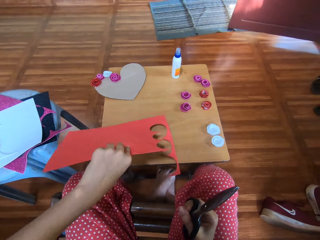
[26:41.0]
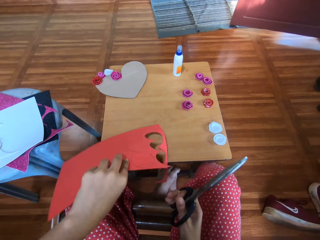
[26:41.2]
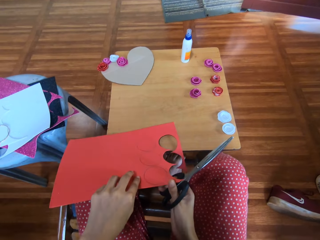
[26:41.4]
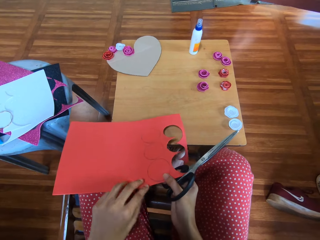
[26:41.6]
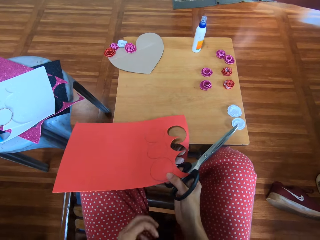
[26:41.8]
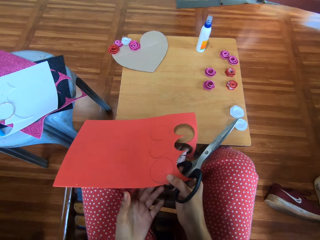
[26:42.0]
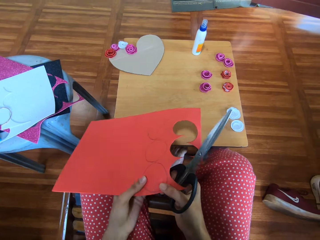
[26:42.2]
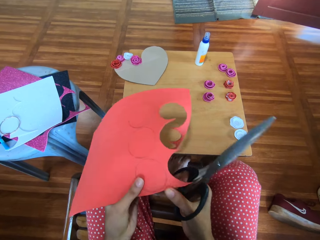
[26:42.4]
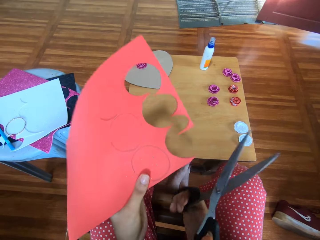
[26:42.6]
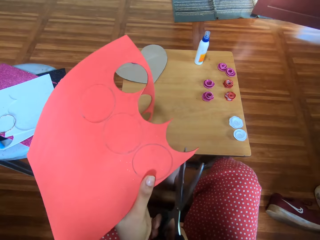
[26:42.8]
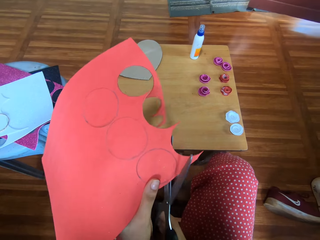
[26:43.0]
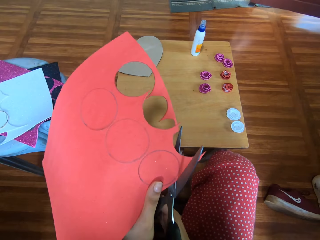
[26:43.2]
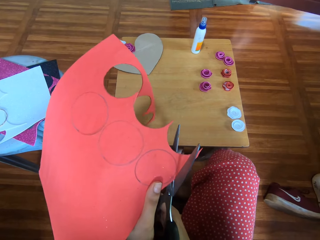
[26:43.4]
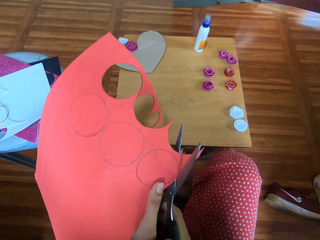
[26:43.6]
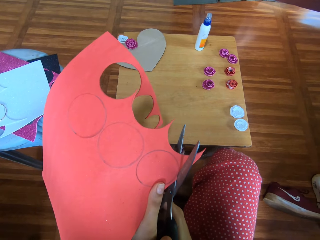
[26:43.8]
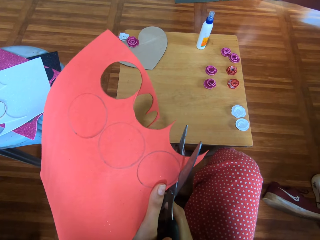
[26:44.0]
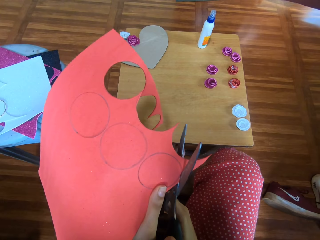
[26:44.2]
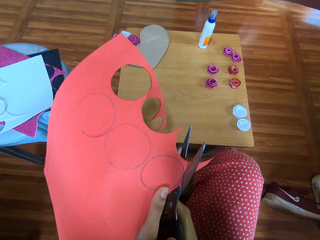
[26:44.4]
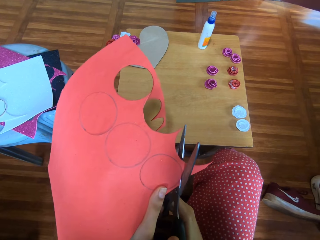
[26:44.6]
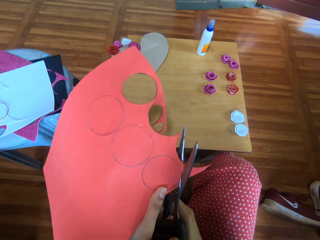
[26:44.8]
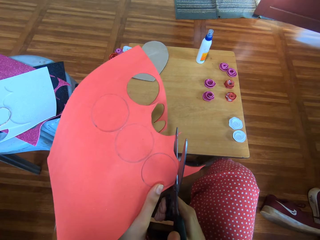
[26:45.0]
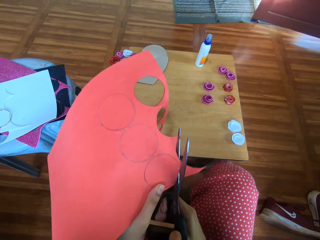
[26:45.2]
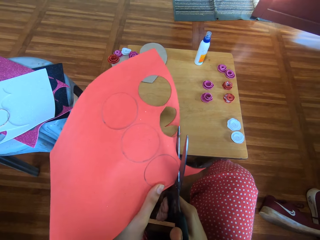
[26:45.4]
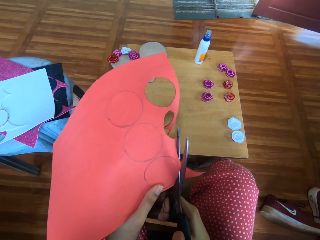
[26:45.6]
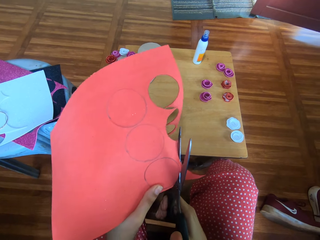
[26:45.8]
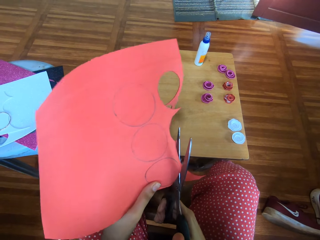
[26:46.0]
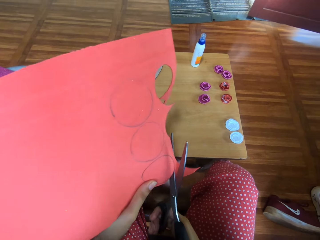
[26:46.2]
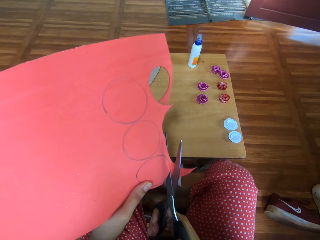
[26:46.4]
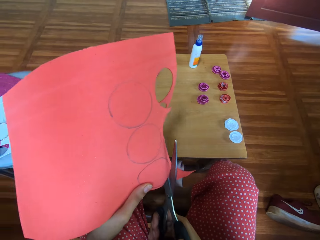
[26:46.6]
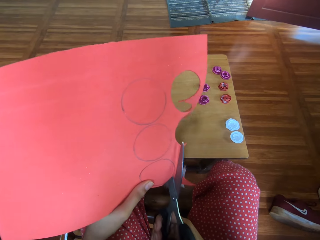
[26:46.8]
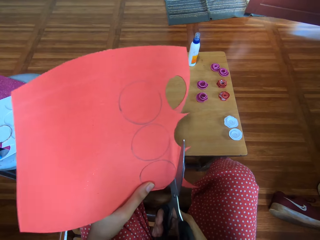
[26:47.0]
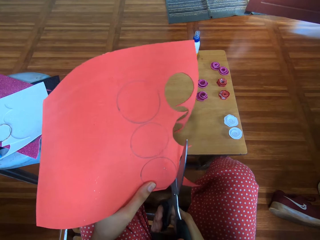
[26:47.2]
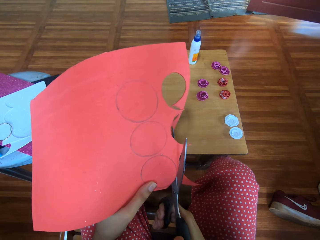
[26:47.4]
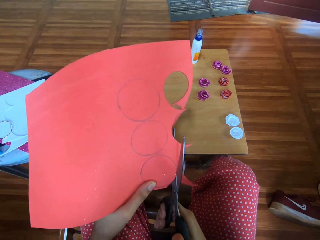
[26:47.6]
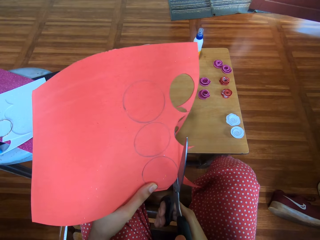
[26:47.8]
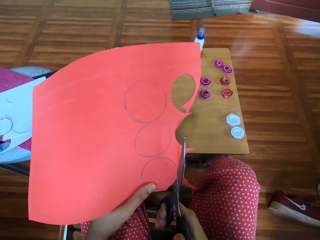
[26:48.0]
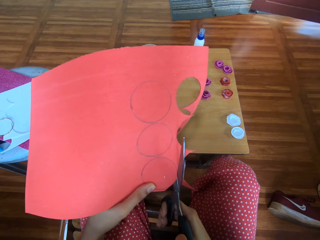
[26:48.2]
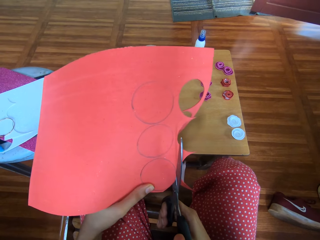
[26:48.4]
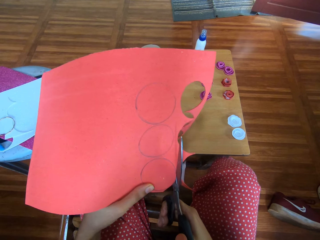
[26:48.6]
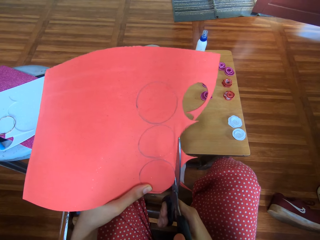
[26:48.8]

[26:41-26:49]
The camera wearer picks up the cardboard on the table with her left hand. She cuts the cardboard with the scissors.

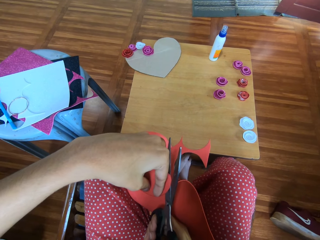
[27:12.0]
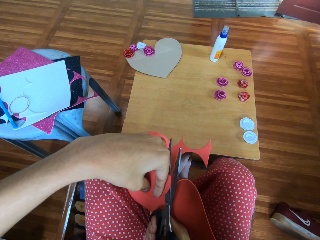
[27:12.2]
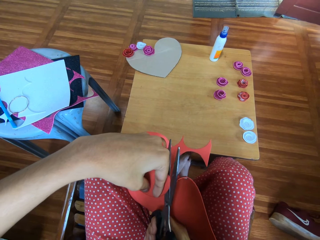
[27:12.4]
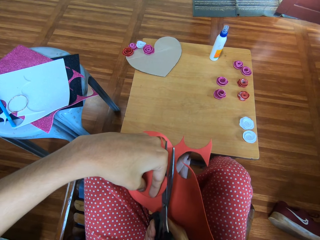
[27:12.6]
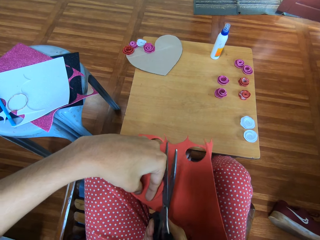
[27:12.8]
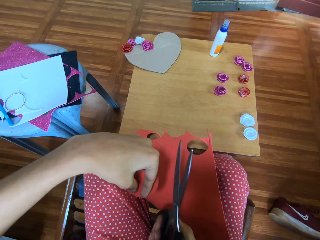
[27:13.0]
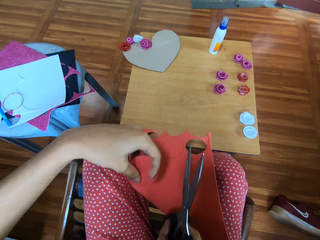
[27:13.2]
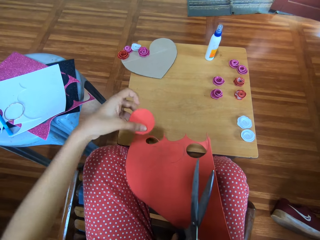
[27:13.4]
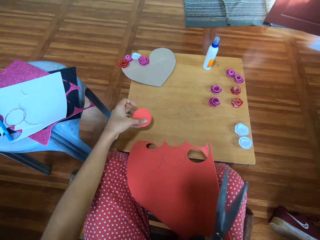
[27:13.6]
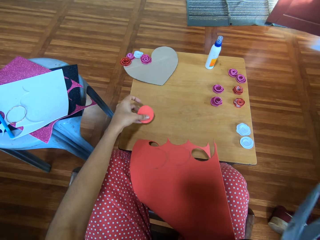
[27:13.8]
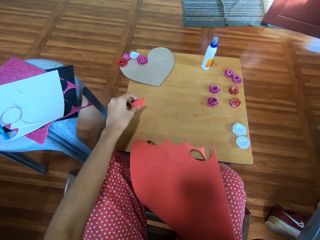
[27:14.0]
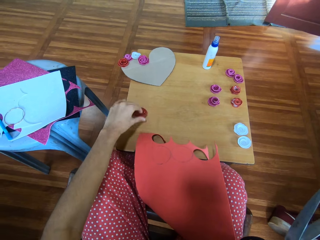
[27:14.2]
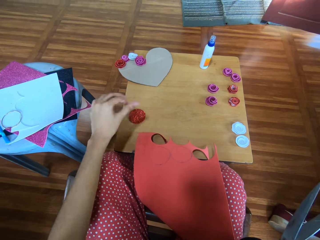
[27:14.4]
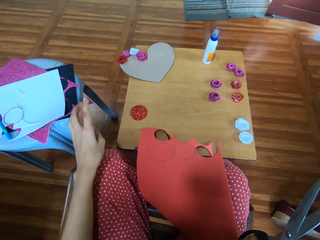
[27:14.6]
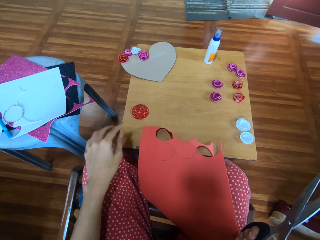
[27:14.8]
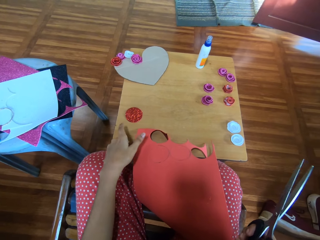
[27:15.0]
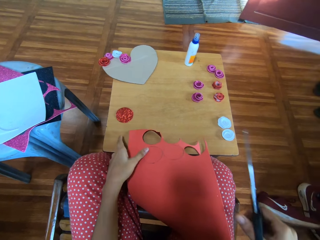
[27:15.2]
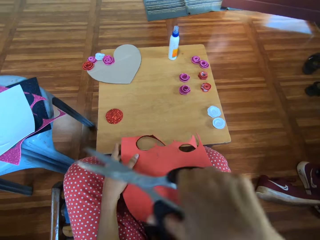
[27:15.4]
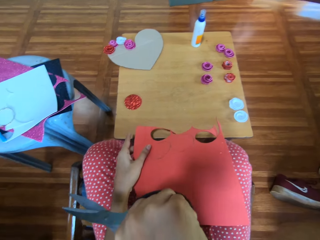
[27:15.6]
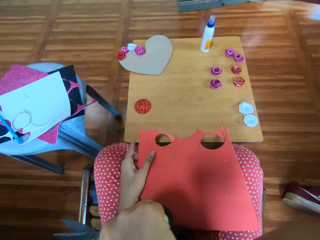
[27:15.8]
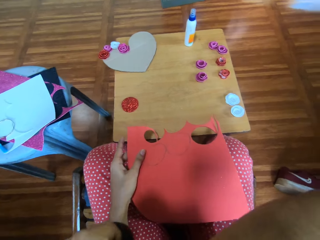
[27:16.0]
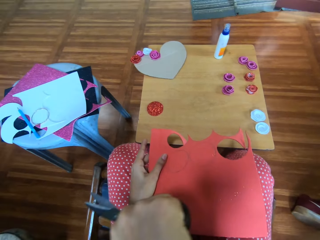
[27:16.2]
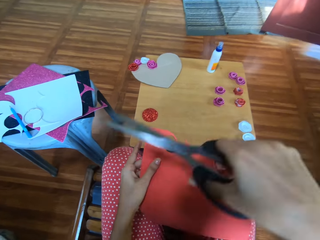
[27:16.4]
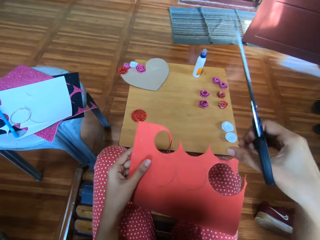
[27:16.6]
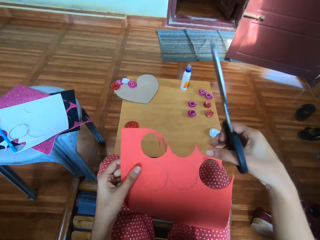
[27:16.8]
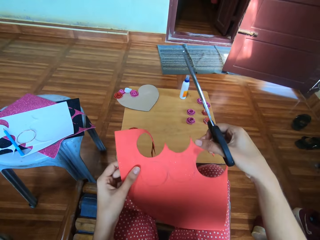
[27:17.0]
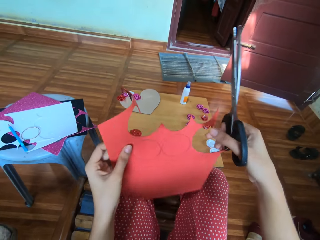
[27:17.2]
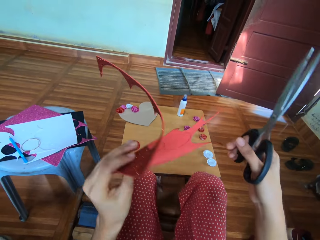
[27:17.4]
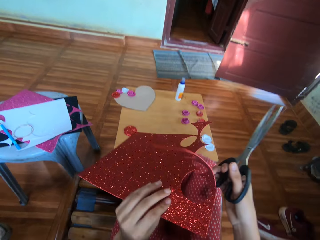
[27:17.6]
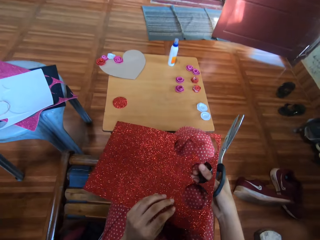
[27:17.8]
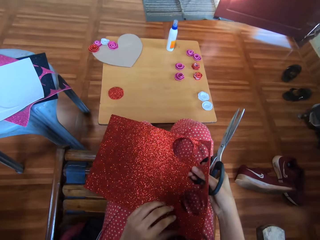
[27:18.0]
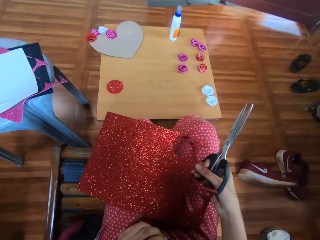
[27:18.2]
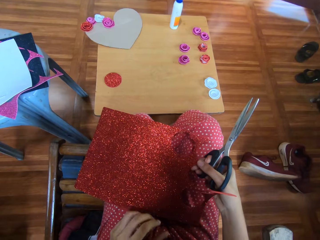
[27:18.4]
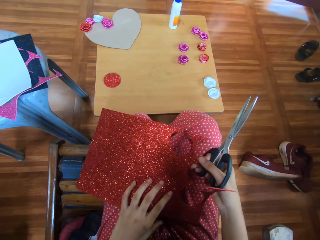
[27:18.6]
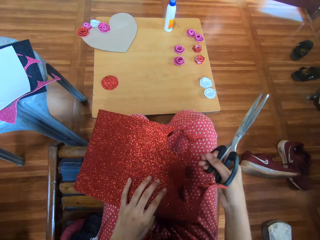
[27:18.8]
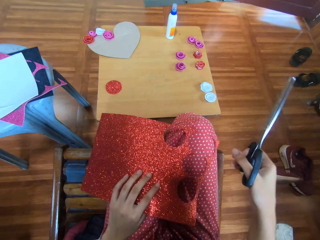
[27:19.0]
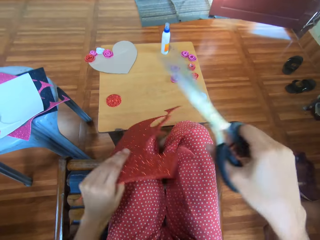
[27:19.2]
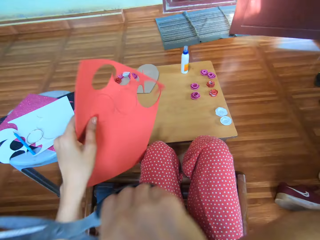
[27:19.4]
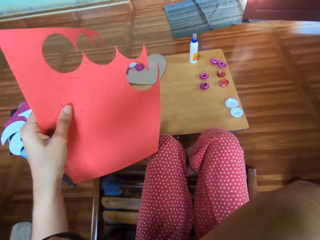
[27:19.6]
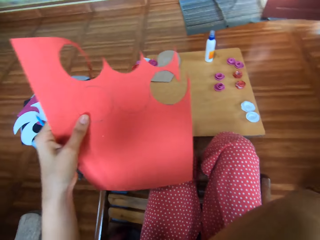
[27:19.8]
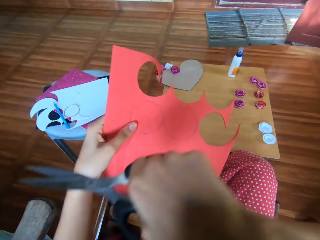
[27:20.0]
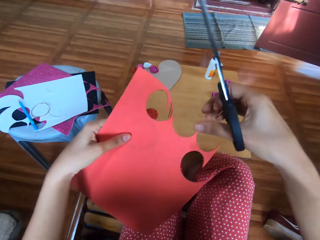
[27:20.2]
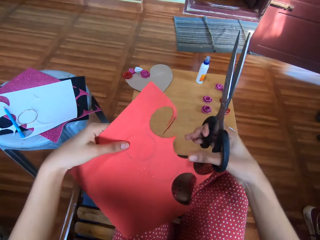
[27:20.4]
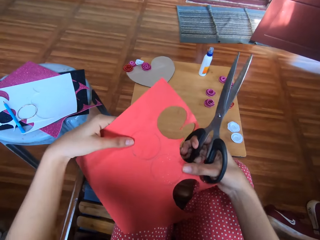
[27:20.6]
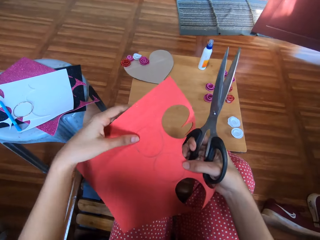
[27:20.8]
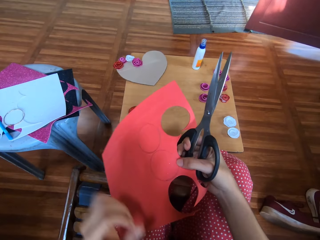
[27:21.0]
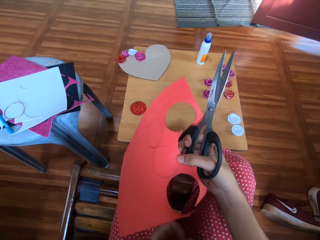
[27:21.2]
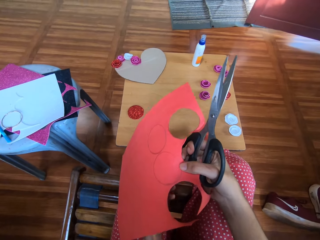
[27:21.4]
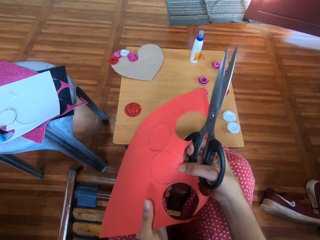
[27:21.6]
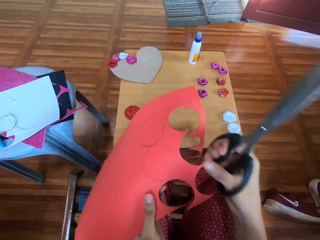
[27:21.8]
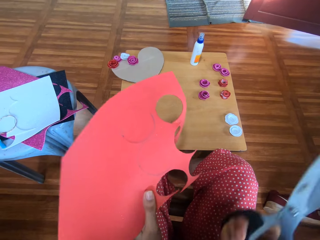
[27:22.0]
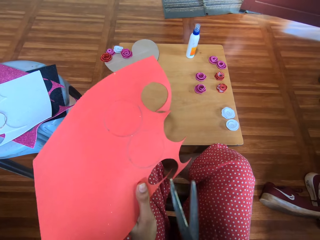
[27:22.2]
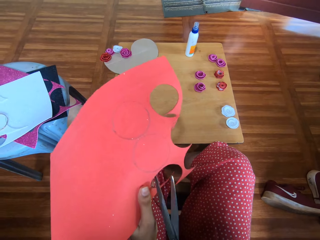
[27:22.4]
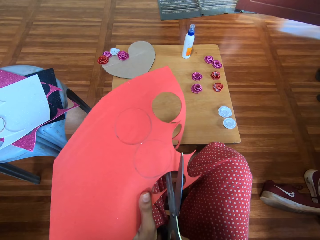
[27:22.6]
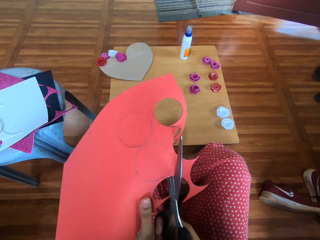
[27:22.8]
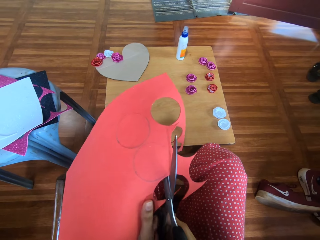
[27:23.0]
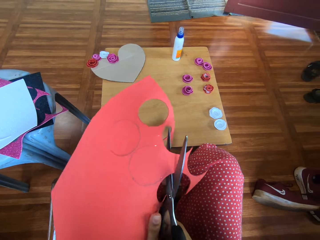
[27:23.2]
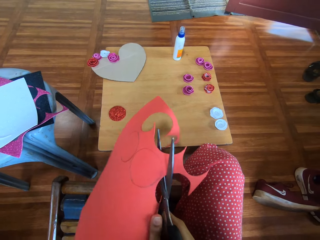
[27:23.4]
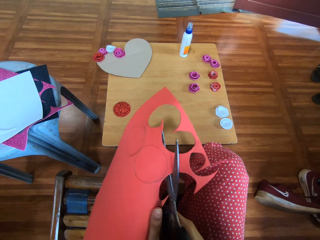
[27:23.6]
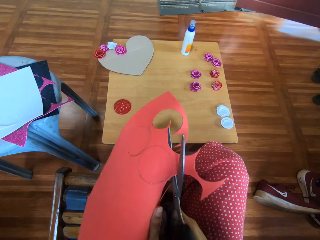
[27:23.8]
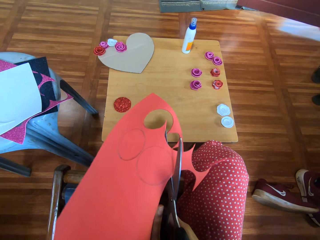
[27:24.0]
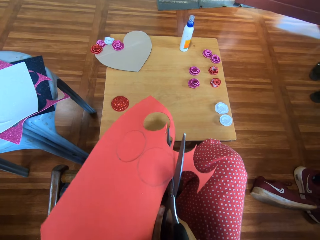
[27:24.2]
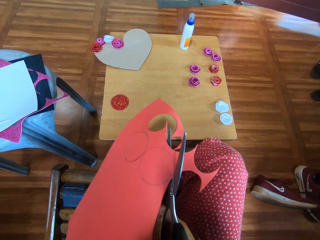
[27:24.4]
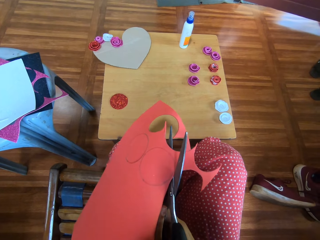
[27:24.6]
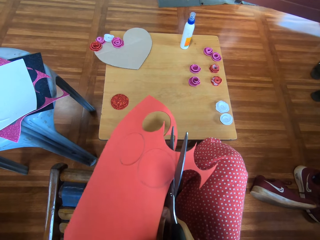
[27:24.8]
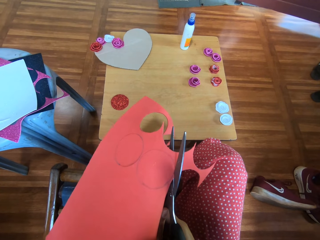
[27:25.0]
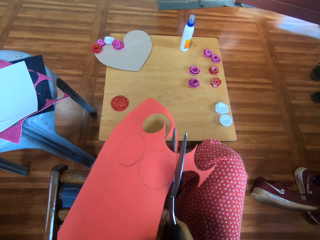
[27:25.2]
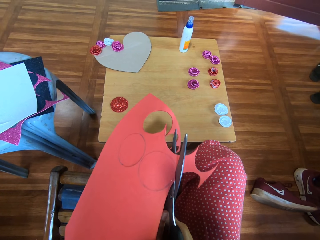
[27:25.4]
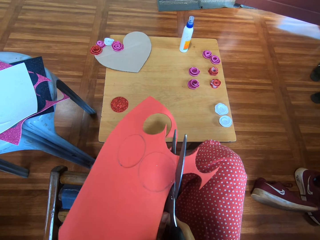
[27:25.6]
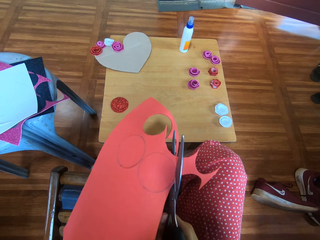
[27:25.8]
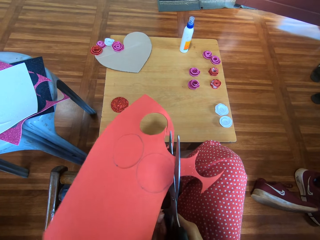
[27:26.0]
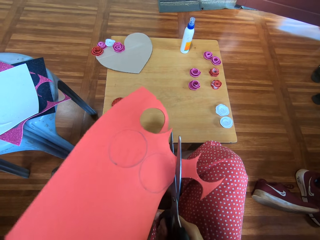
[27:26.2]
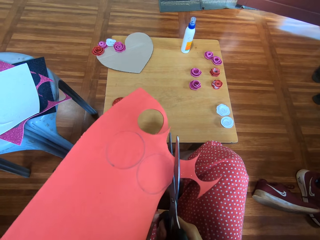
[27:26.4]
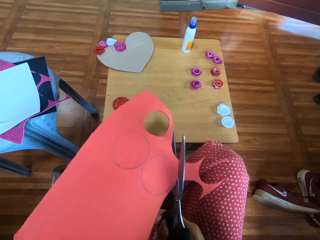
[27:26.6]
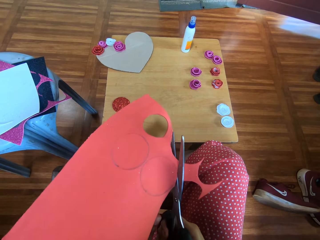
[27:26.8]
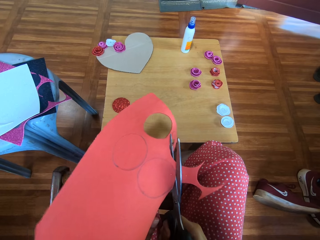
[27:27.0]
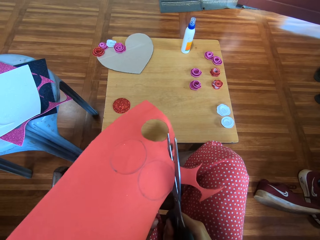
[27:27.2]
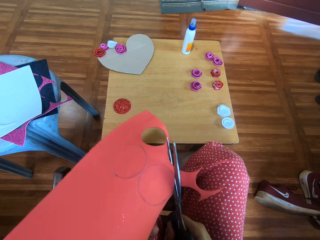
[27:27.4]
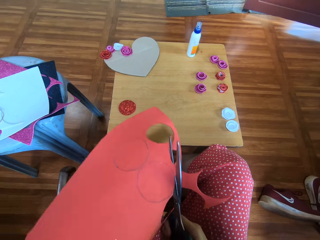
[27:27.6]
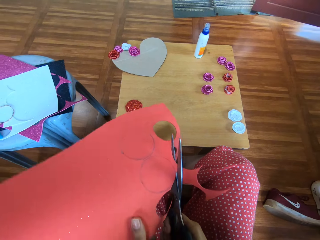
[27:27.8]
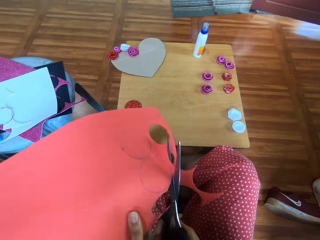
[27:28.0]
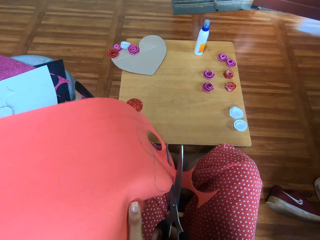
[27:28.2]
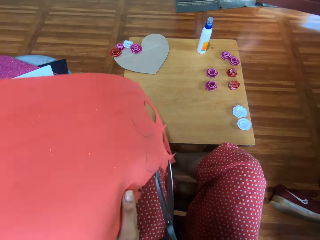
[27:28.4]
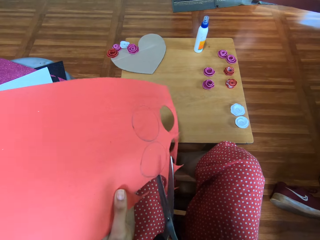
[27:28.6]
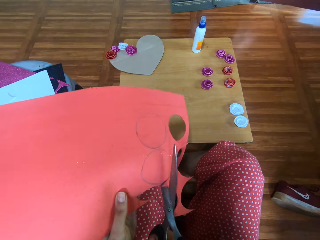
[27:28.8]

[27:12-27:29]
The camera wearer drops a piece of the cardboard onto the table with her left hand. She flips the cardboard with her left hand. She cuts the cardboard into small circles with the pair of scissors.
